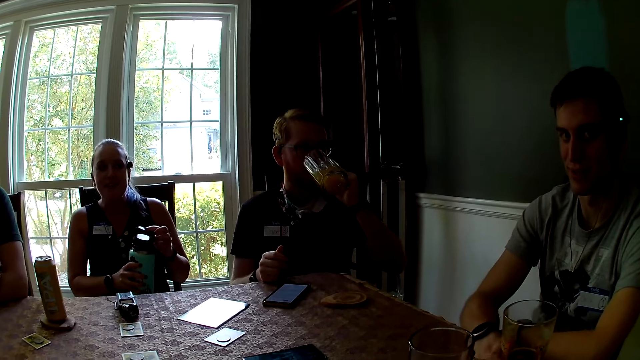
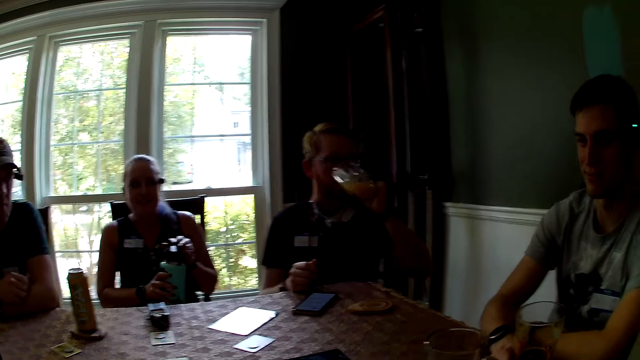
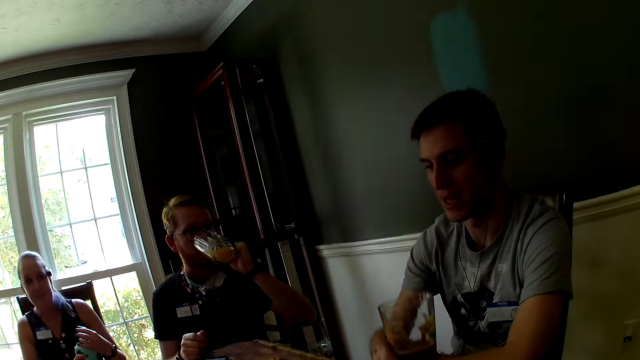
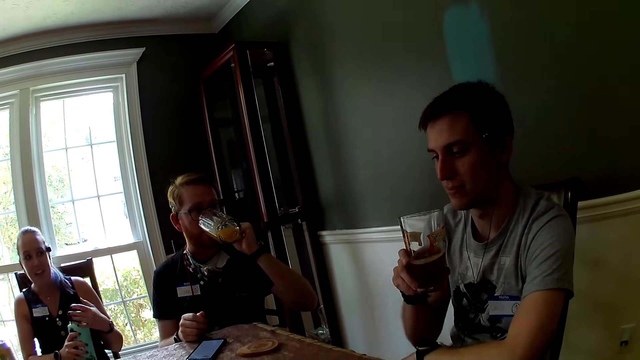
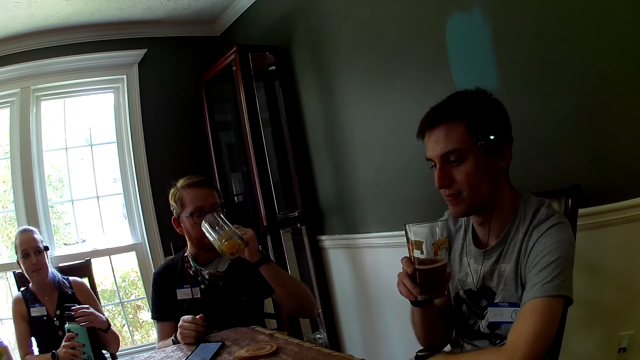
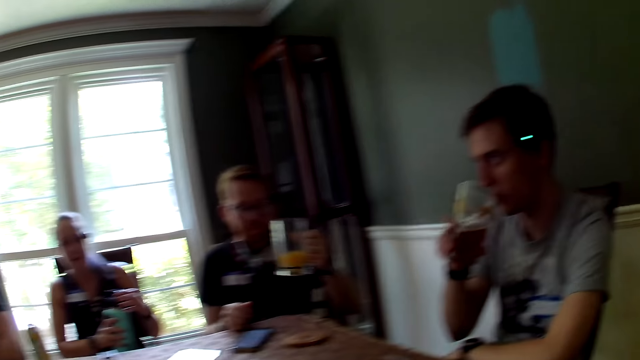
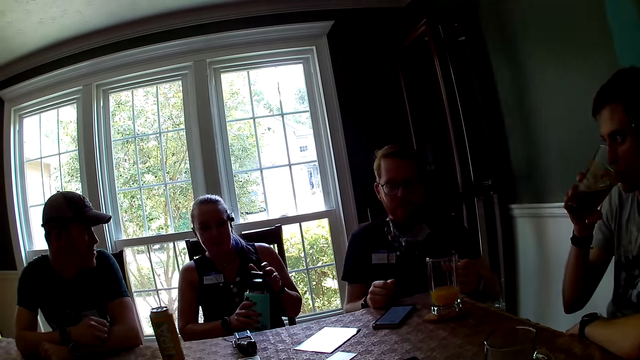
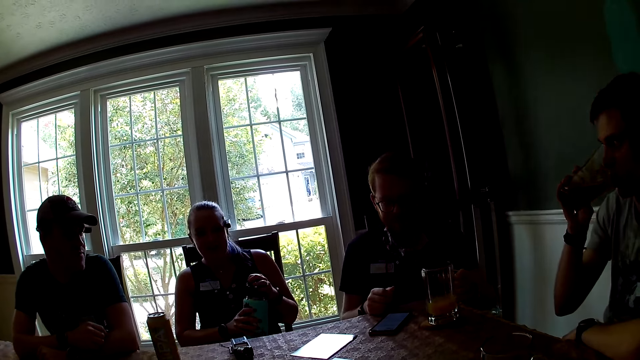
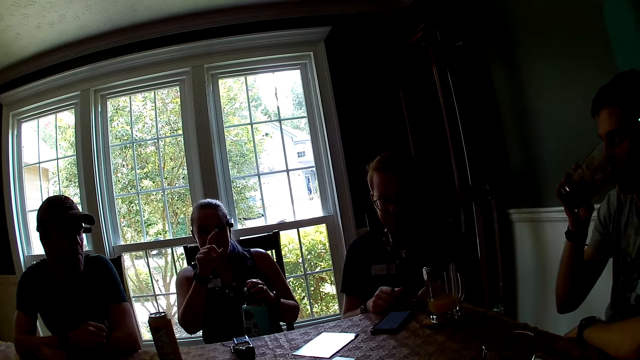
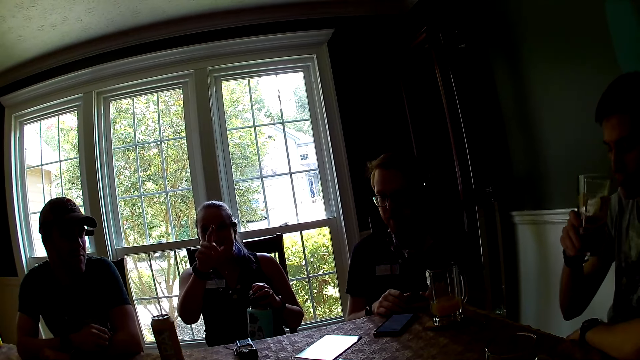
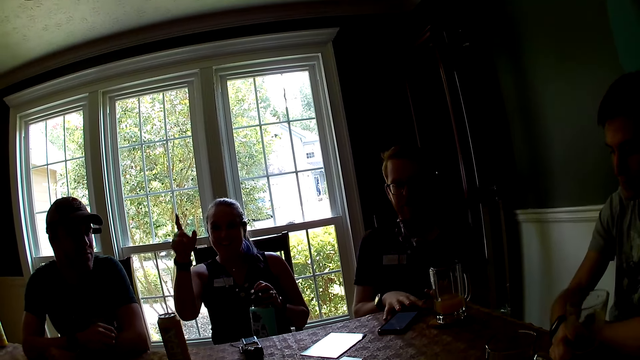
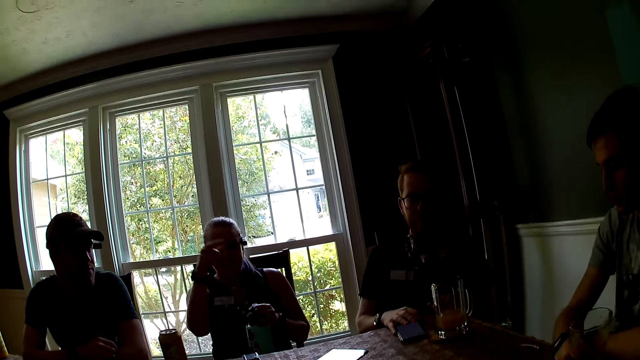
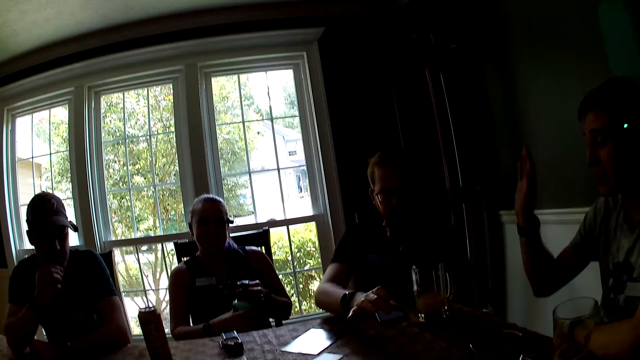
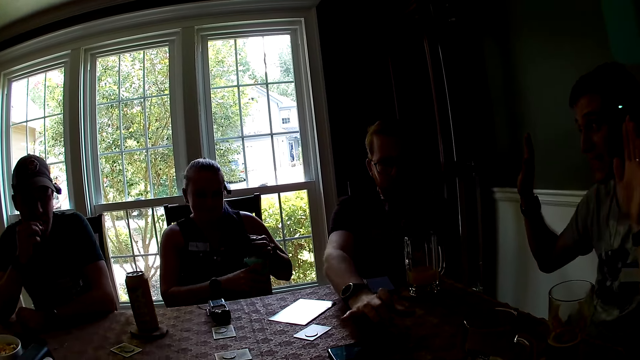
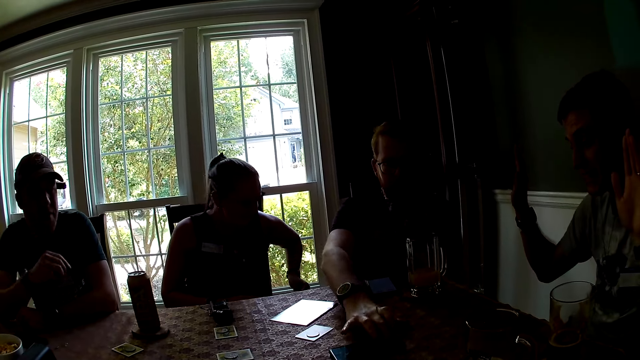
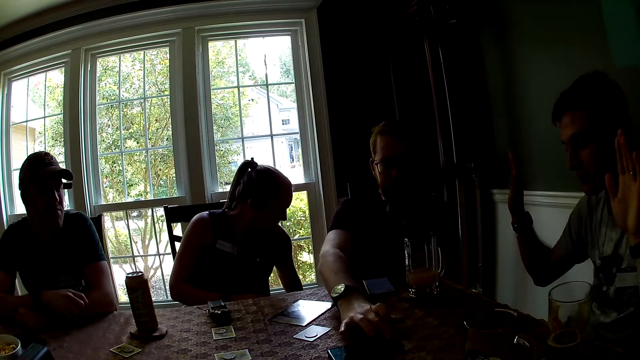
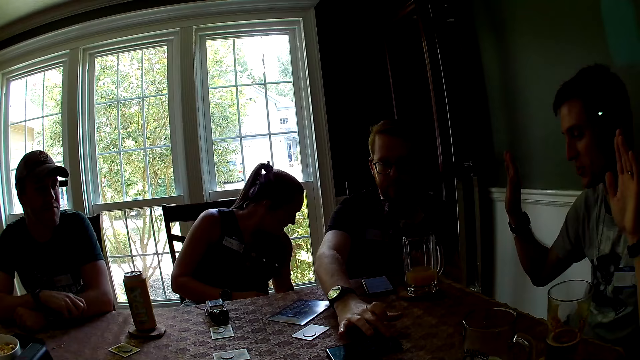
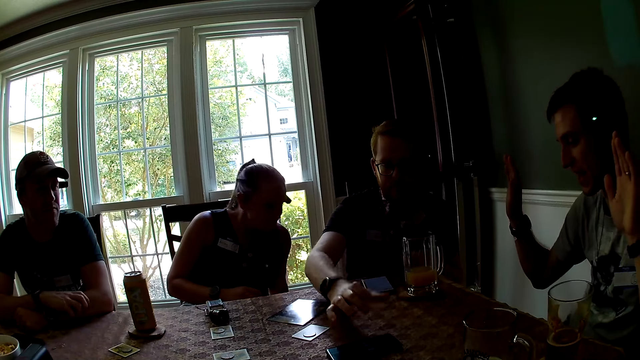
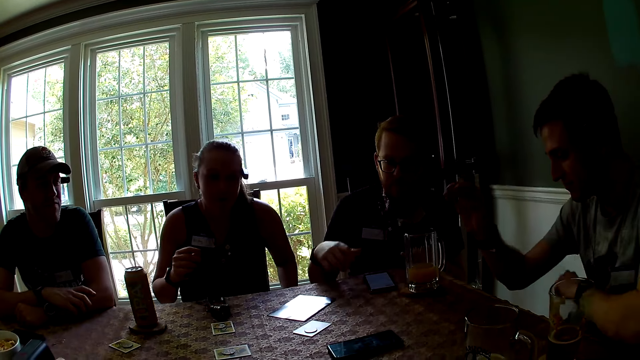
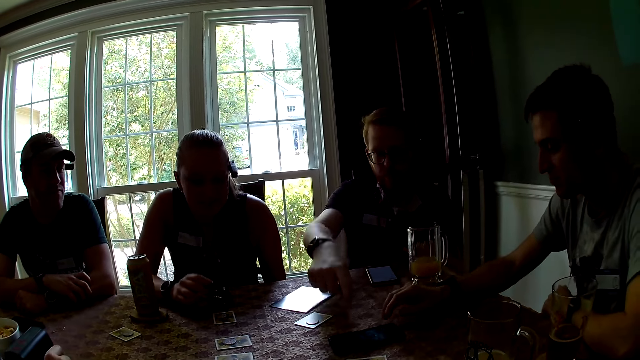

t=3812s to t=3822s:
The man picks up a glass of cola from the table with his right hand. Another man drops the glass of juice in his left hand on the table. The first man drinks cola from the glass of cola in his right hand. The woman holds the flask with her left hand. The other man operates a phone on the table with his right hand. The first man operates the phone on the table with his right hand.

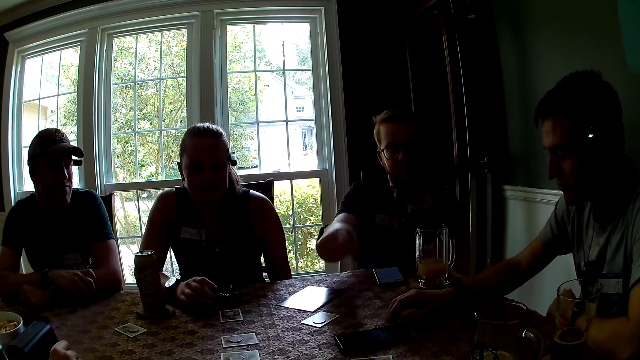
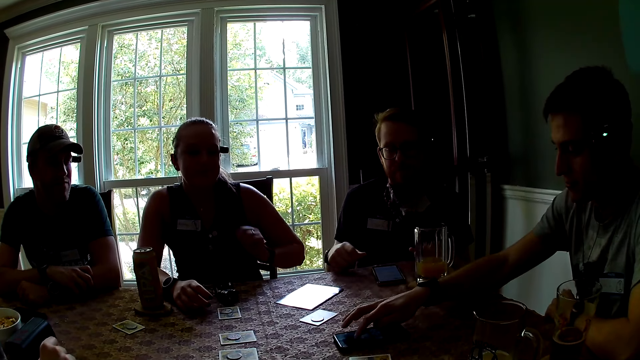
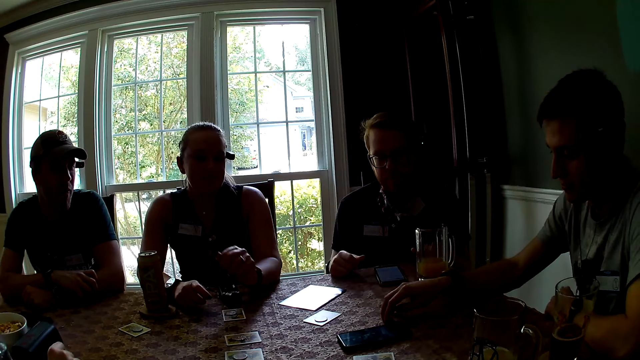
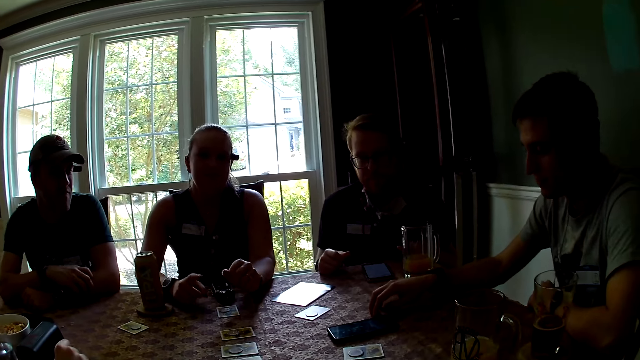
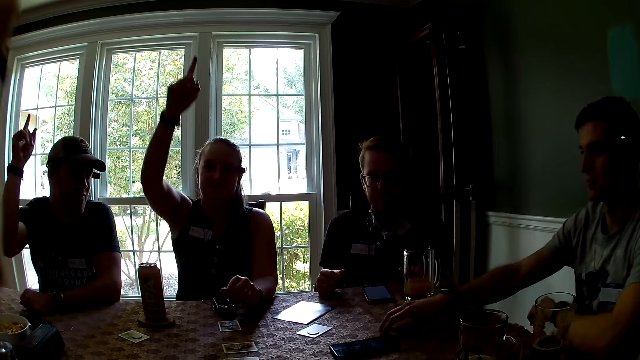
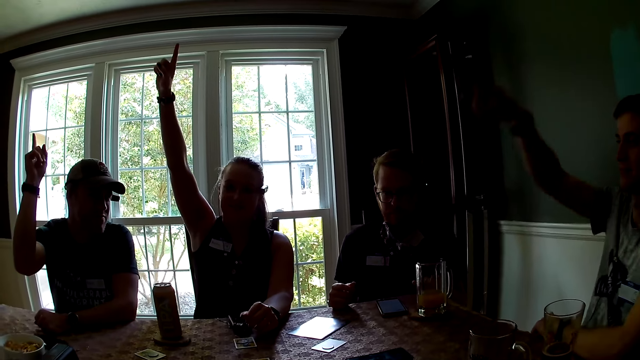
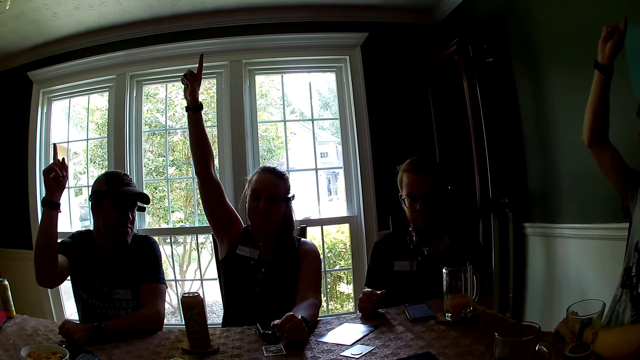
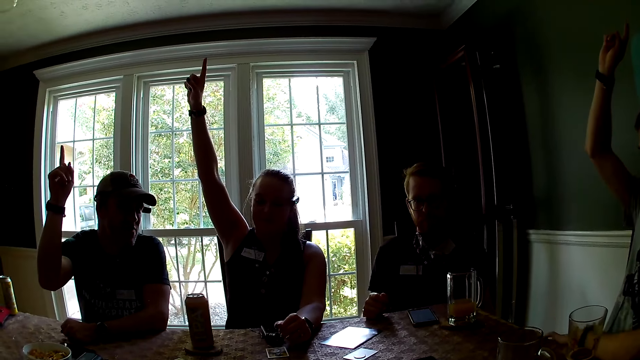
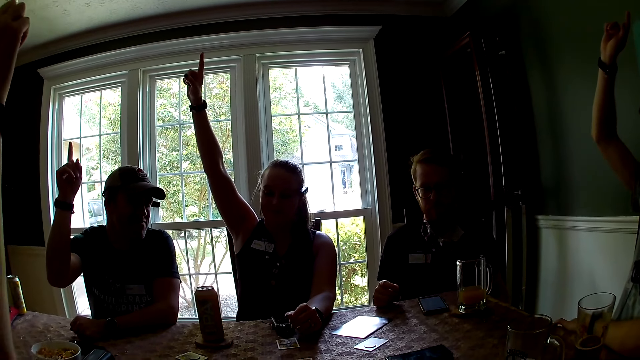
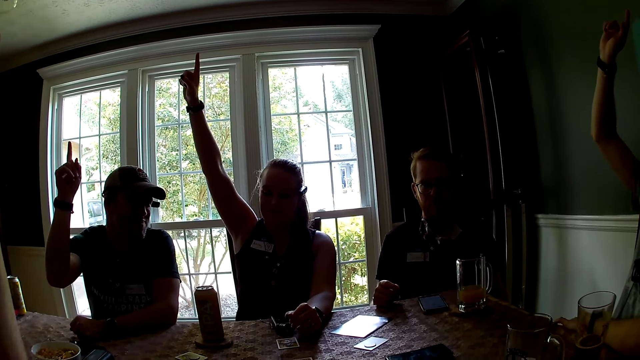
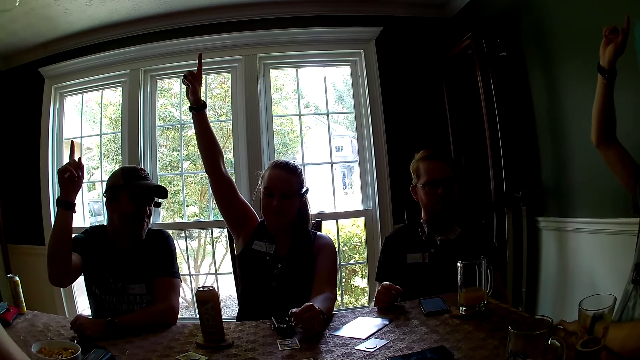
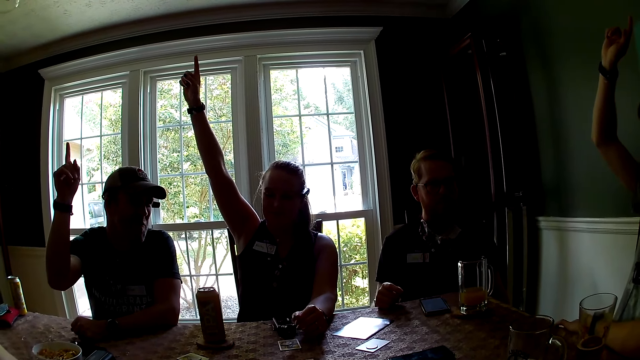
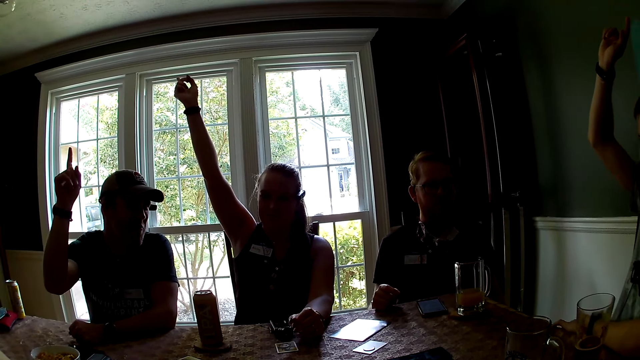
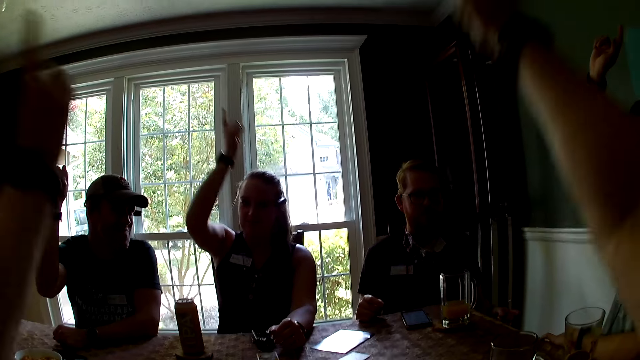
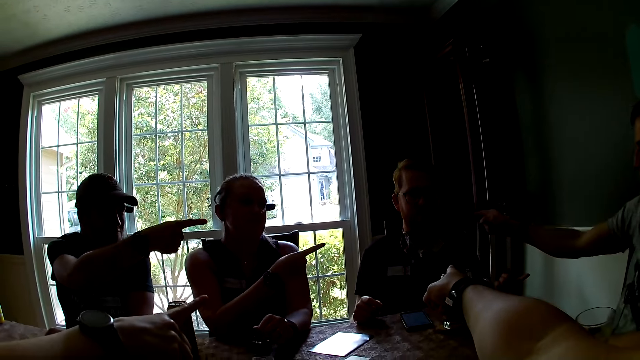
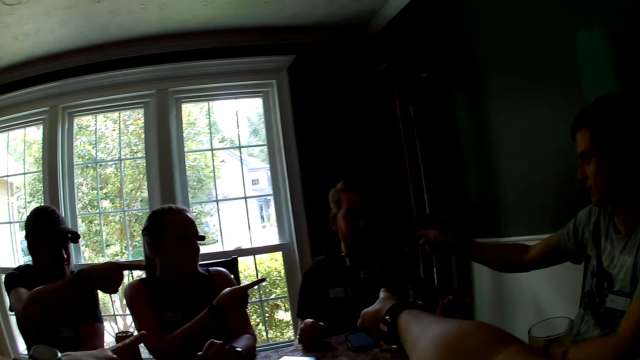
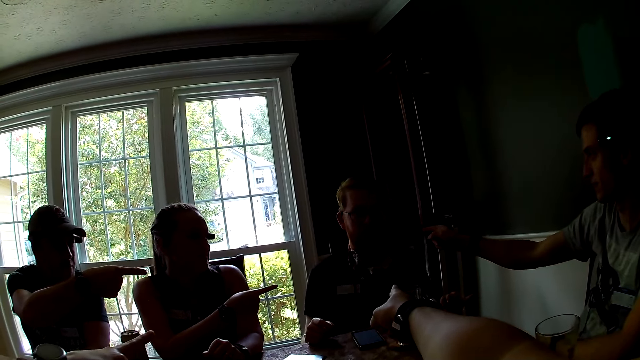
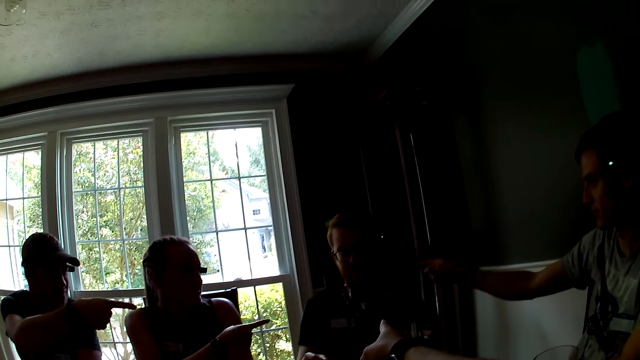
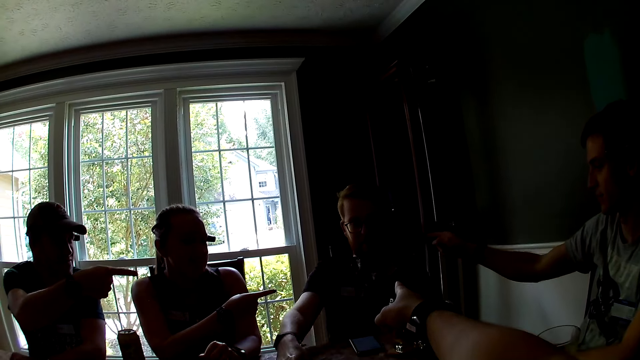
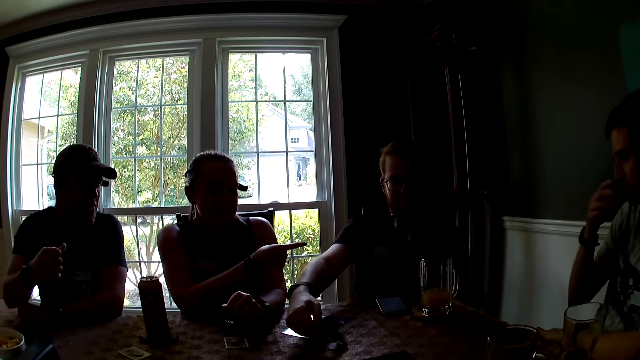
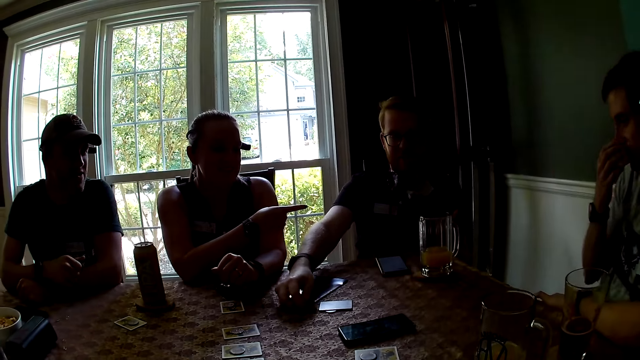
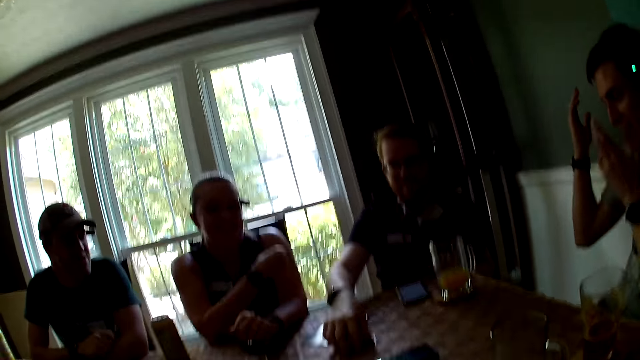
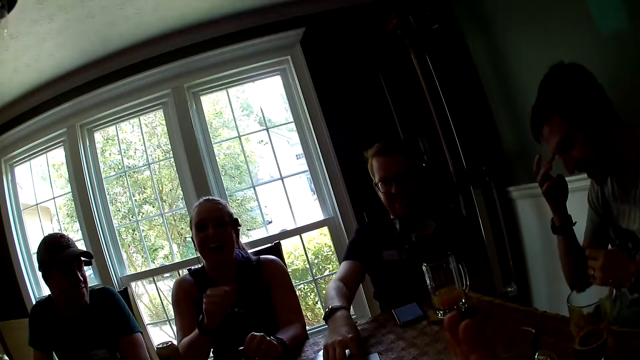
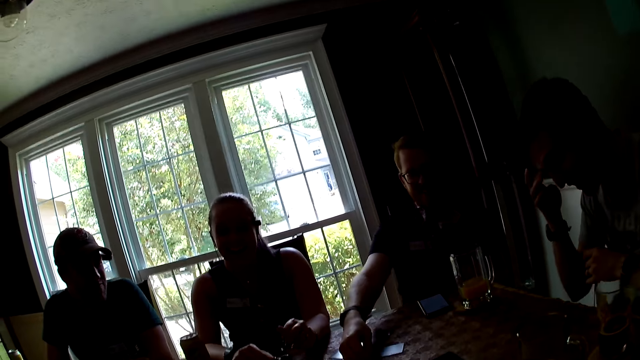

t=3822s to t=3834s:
The camera wearer, the men and the woman listen to a voice recording of another man. The camera wearer, two men and the women point their hands at a third man, and the camera wearer points a finger at him. The man moves cards on the table with his right hand. The camera wearer puts their hand down. The man grabs the cards on the table.
